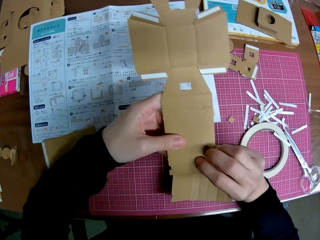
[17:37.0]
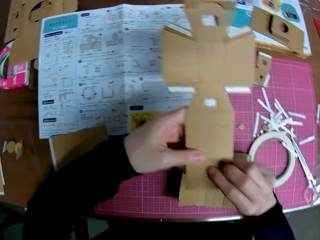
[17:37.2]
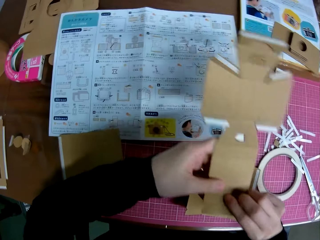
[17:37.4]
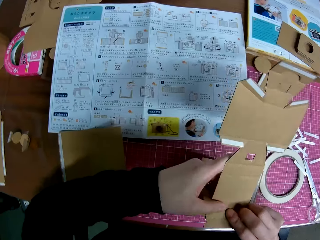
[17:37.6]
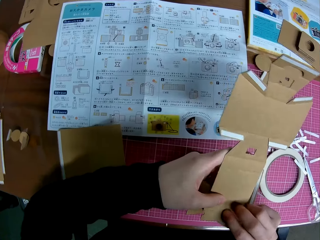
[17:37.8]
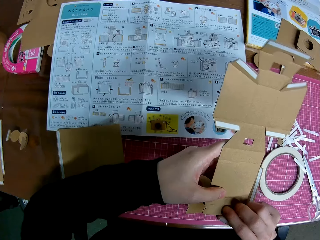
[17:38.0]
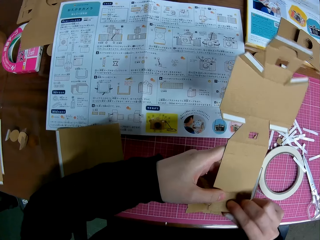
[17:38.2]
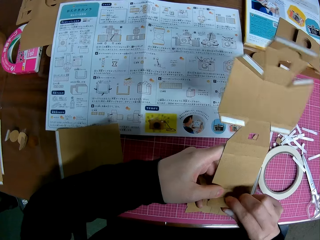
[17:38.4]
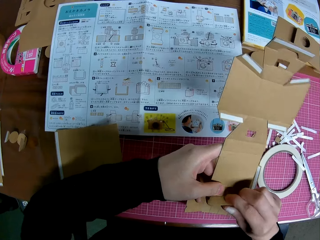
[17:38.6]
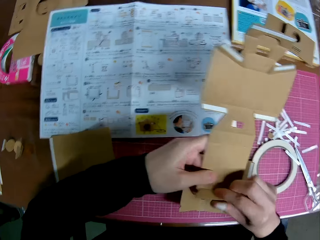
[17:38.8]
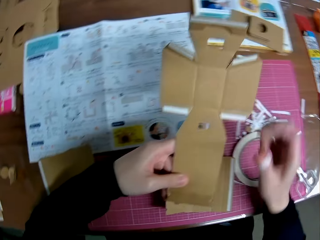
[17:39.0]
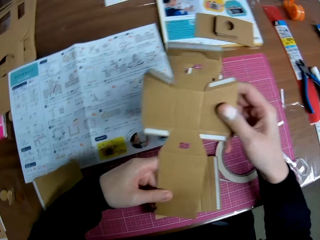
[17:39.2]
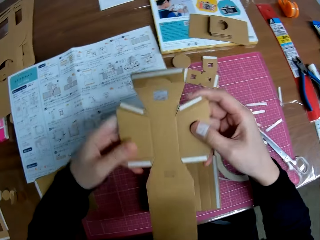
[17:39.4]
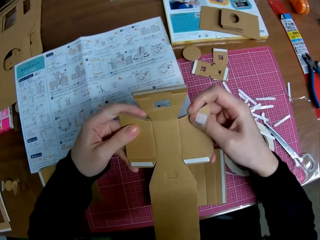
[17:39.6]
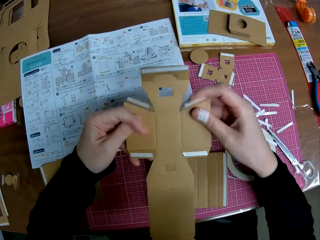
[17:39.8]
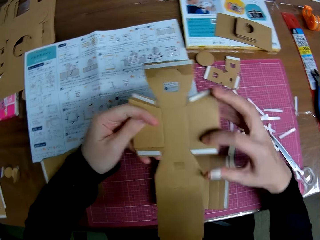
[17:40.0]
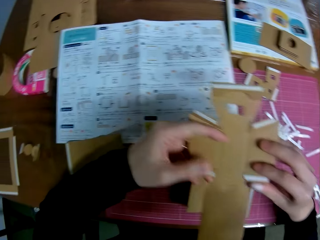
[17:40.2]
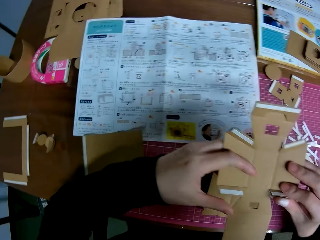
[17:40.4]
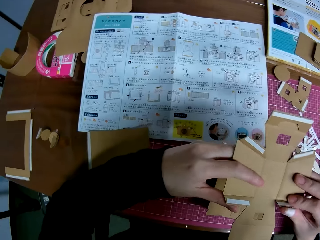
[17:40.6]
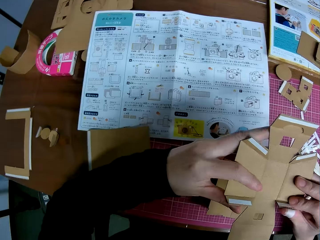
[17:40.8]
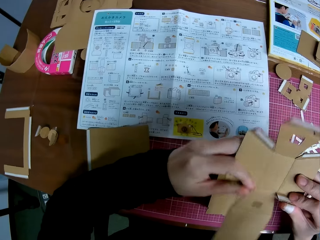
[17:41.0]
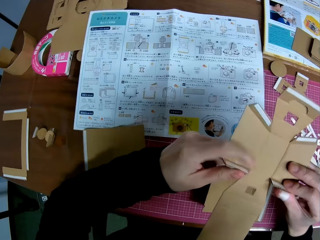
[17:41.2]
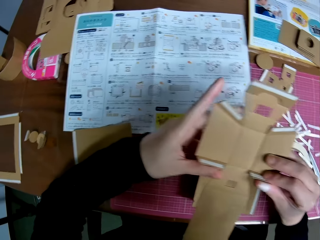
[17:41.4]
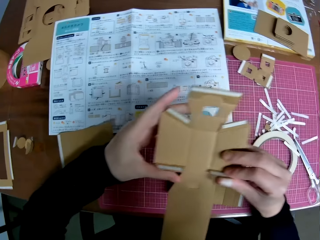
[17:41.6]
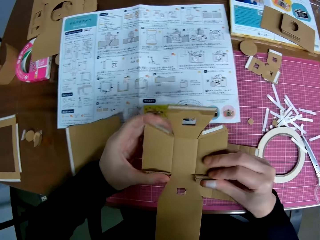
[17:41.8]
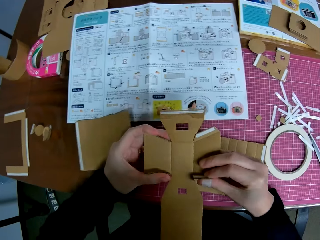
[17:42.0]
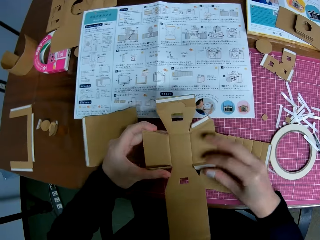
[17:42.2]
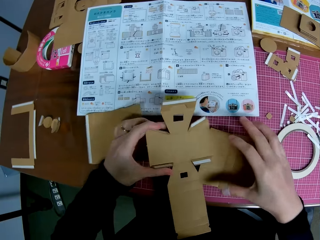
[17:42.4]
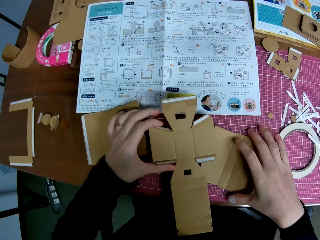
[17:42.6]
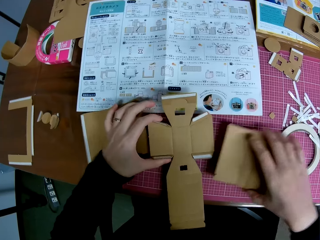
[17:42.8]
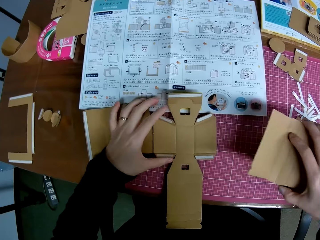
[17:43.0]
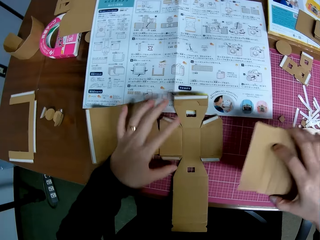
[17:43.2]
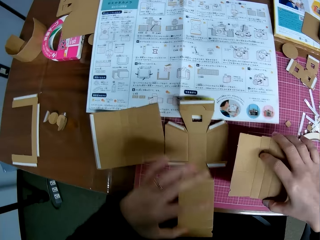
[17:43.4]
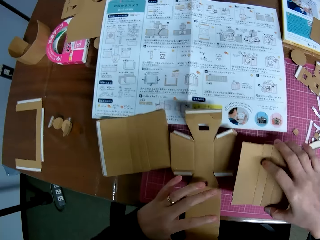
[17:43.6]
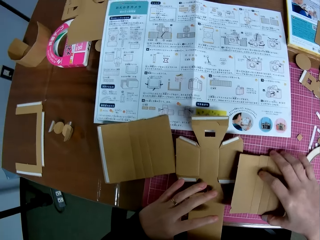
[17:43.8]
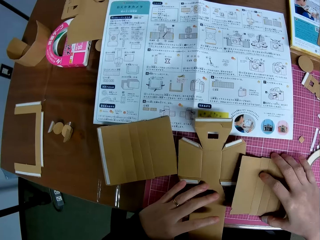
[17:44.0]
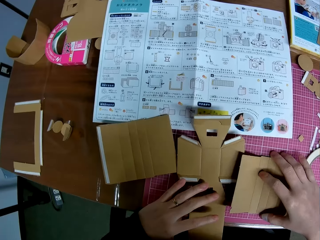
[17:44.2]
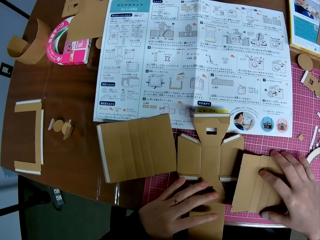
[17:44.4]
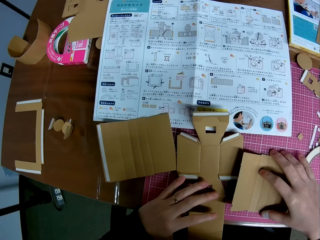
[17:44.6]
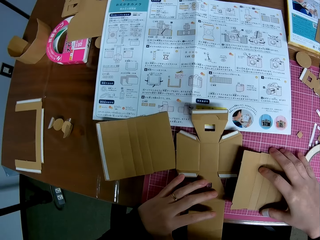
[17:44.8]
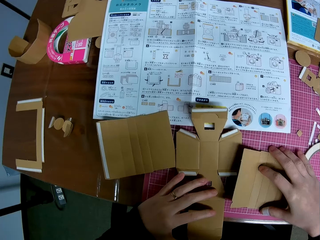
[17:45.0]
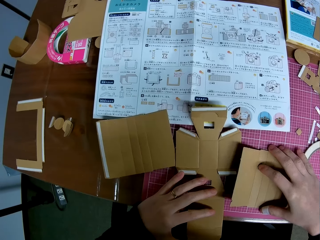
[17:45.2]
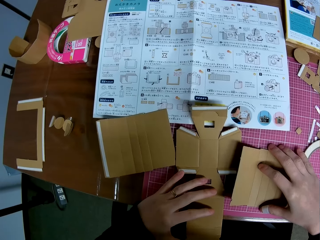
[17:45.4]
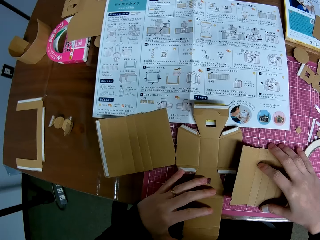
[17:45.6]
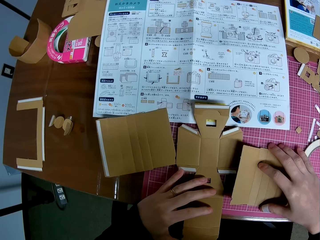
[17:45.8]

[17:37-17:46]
The camera wearer drops the papercraft or cardboard camera model piece in the left hand on the cutting mat. She picks up the papercraft on the cutting mat with her right hand. She lowers the papercraft in her right hand on the cutting mat. She holds the cardboard camera model piece and looks at the cardboard camera model piece.

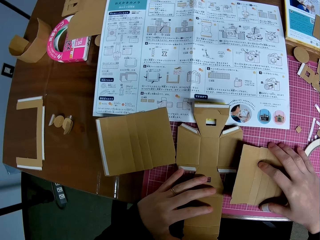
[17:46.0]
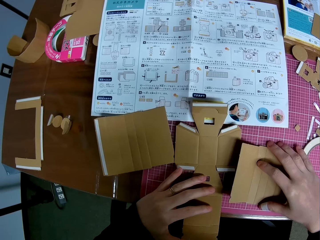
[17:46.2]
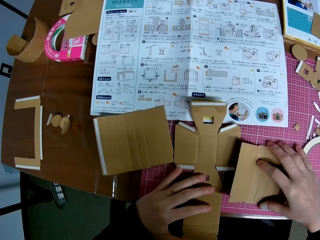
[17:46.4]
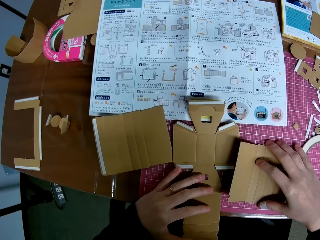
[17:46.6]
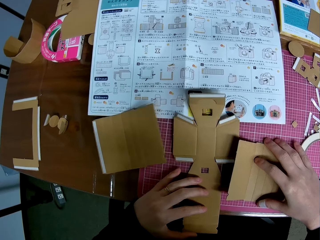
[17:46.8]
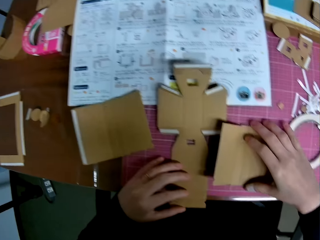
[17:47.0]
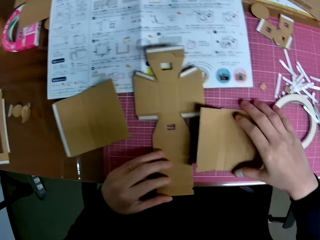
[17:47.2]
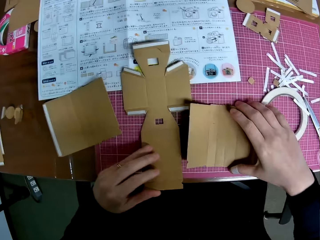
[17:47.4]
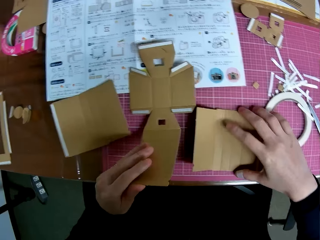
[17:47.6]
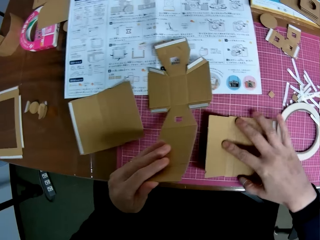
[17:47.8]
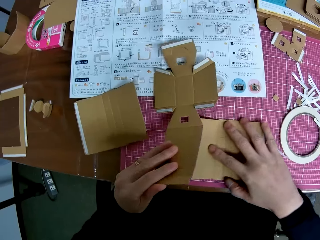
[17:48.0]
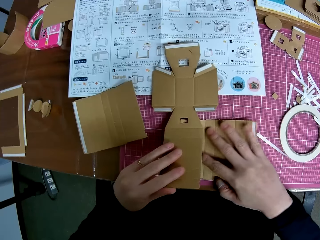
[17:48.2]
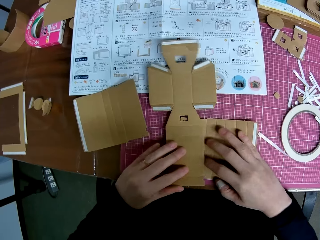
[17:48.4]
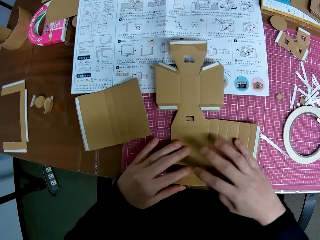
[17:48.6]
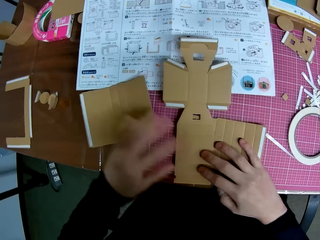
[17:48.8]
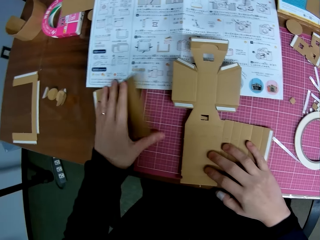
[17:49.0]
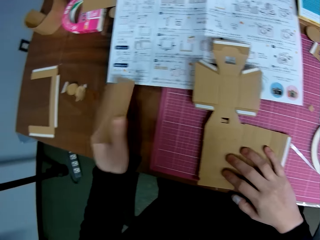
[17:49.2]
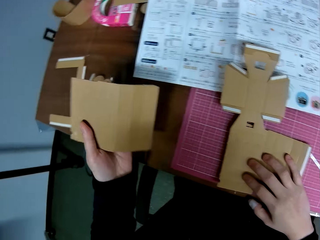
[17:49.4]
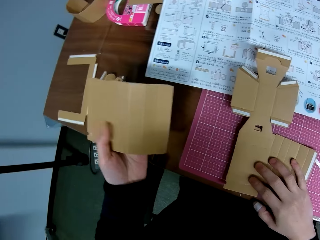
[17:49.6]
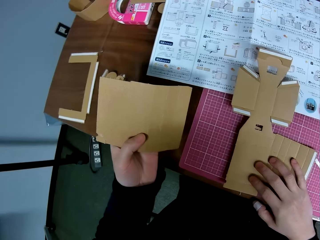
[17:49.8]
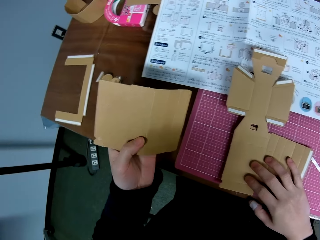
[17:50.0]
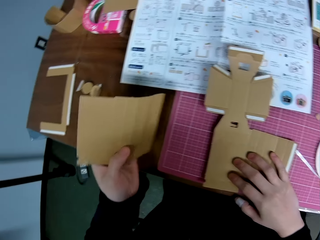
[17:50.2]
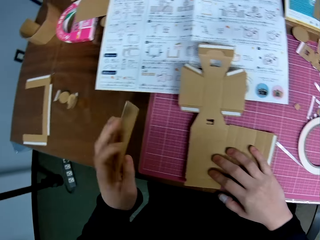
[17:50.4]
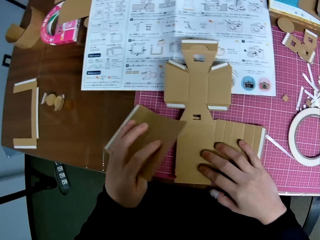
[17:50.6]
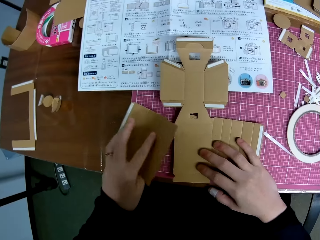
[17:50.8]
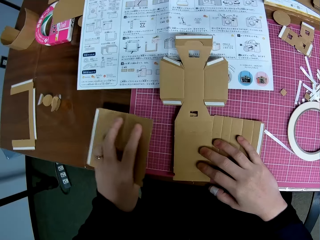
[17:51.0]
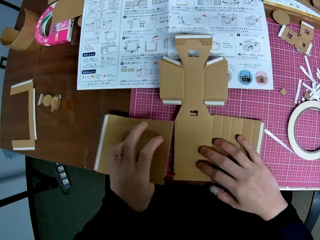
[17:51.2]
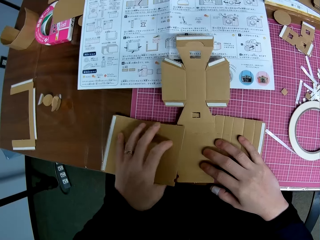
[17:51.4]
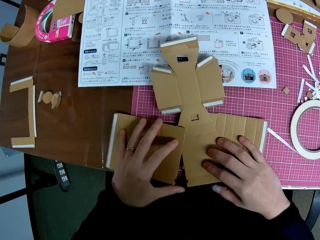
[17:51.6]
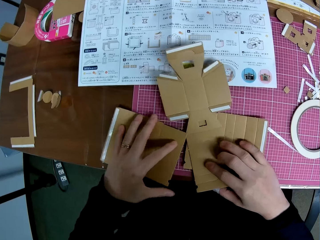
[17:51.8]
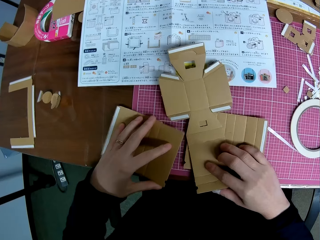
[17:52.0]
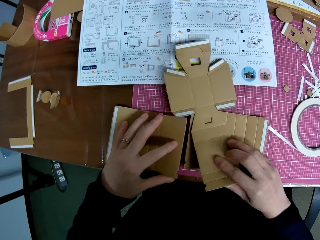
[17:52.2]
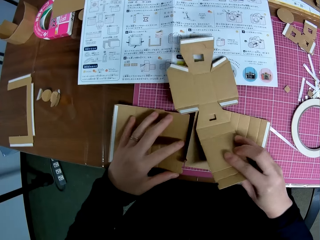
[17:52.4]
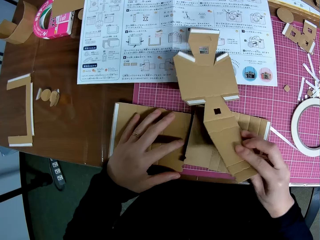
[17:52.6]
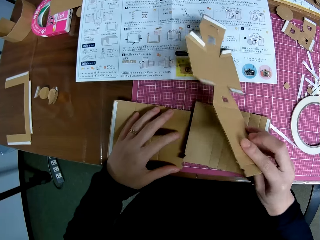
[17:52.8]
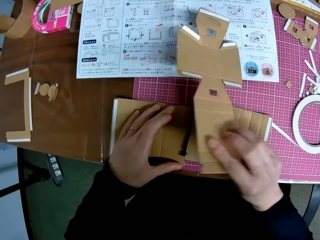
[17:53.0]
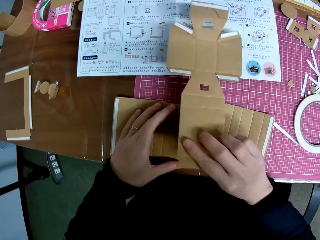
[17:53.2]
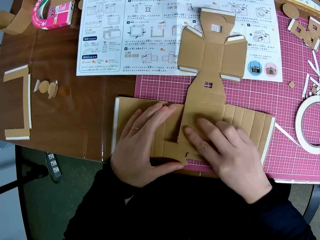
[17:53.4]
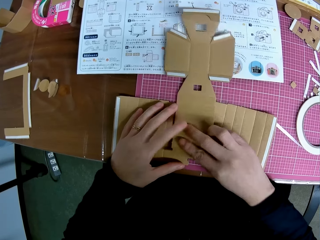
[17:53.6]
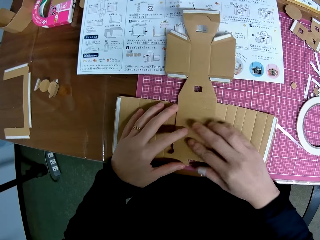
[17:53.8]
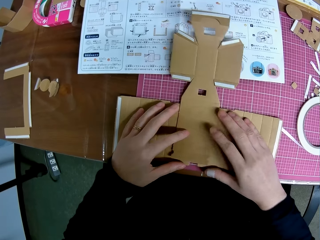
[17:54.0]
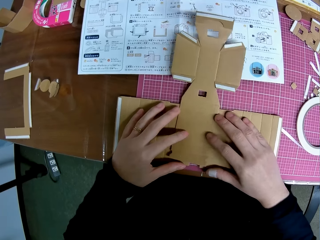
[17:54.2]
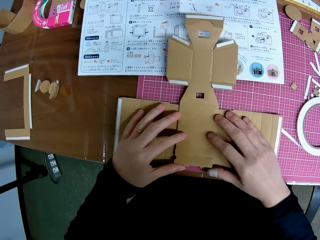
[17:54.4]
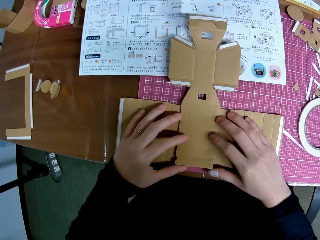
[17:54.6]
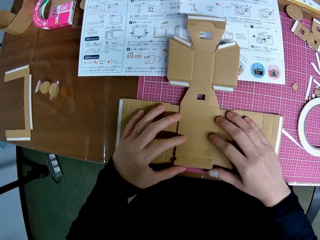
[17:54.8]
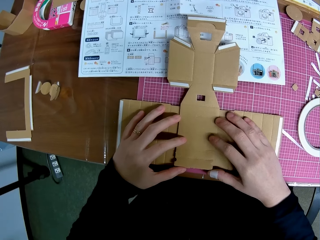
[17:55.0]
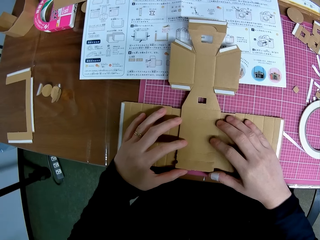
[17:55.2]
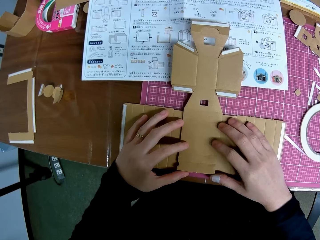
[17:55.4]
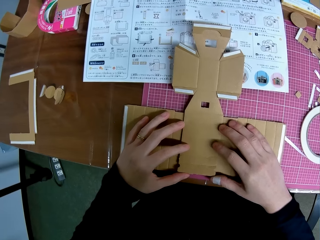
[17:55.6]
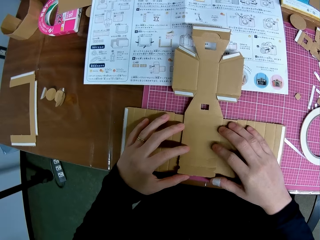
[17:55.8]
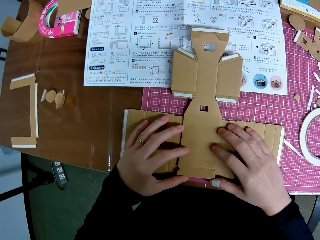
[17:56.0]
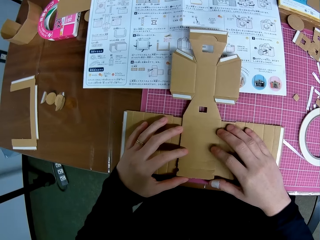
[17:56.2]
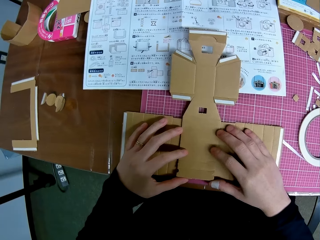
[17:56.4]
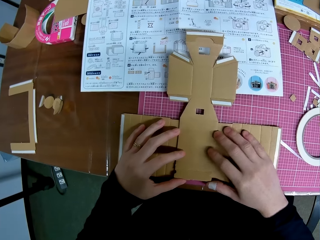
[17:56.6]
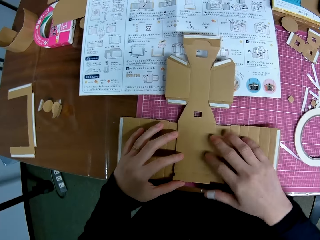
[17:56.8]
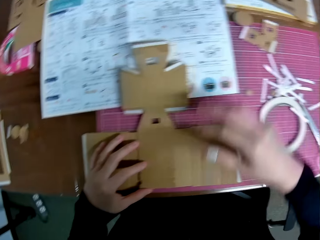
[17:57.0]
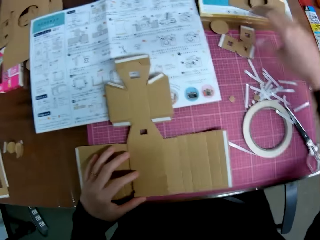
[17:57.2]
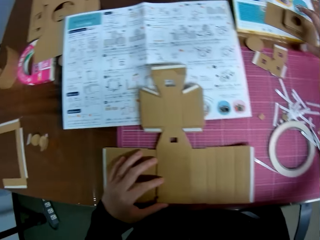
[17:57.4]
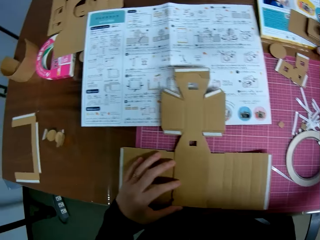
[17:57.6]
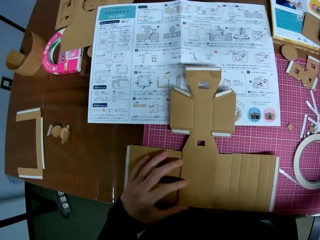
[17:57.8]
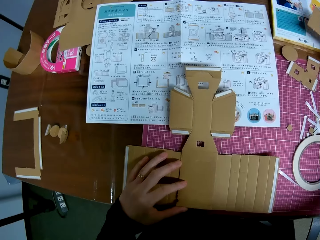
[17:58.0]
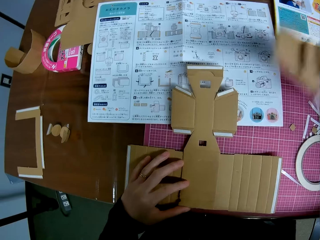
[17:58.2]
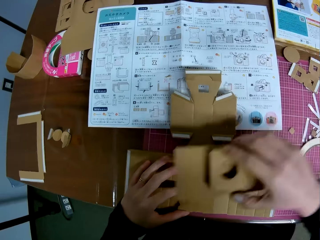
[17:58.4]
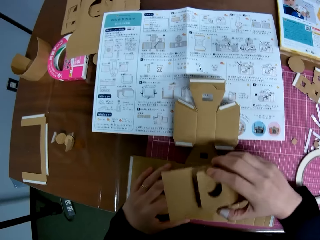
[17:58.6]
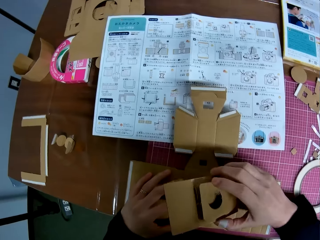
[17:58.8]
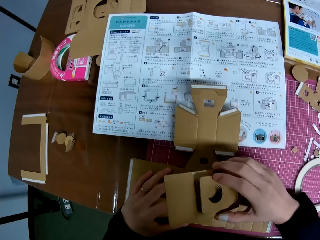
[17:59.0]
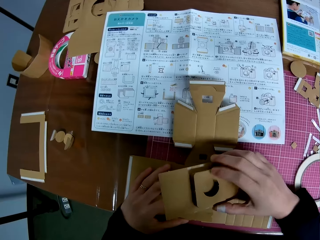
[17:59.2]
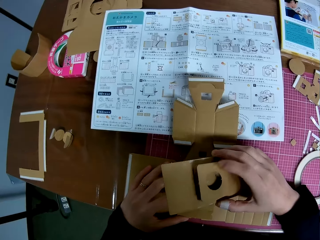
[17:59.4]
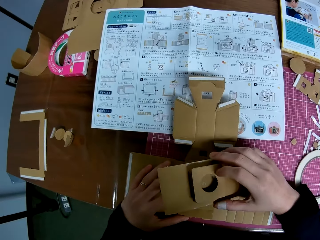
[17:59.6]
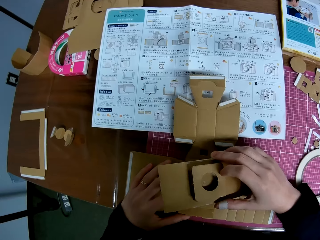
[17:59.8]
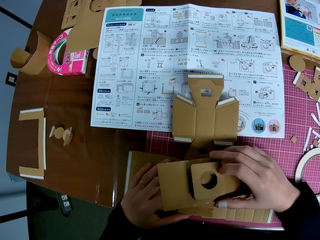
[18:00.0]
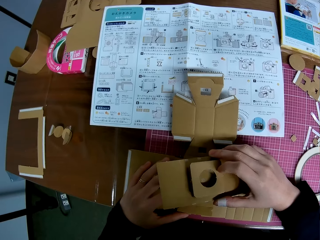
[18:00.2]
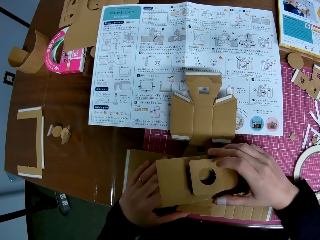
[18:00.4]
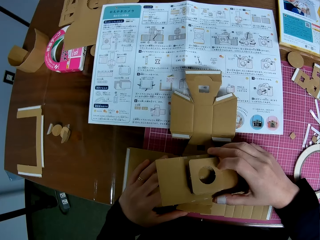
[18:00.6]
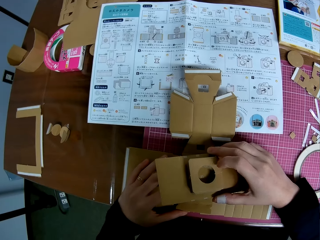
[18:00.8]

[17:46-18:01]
The camera wearer raises the papercraft or cardboard camera model piece on the cutting mat with her left hand. She moves the cardboard camera model piece on her right hand. She puts the papercraft in her right hand under the papercraft in her left hand. She picks up another papercraft on the cutting mat with her left hand. She looks at the cardboard camera model piece. She lowers the papercraft on the papercrafts on the cutting mat. She picks the cardboard camera model piece with her right hand. She laps the papercraft in her right hand over the other two papercrafts on the table. She picks up another papercraft on the table with her right hand. She puts the papercraft in her right hand over the papercrafts on the cutting mat. She looks at the cardboard camera model piece.
